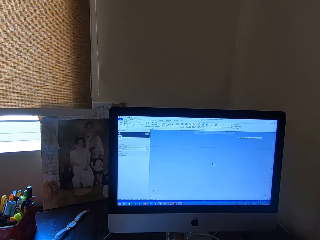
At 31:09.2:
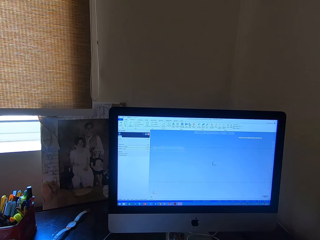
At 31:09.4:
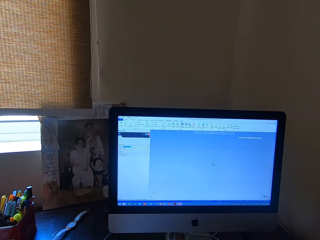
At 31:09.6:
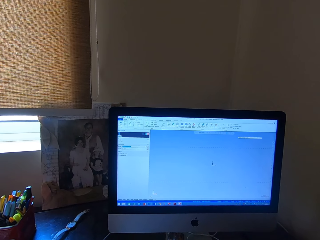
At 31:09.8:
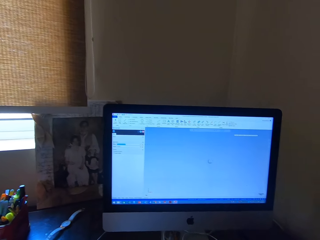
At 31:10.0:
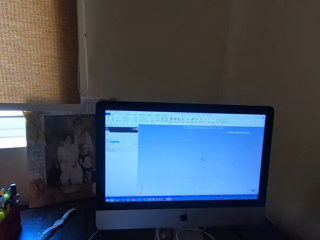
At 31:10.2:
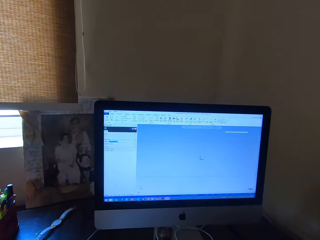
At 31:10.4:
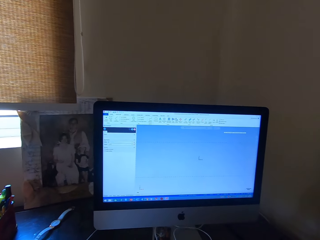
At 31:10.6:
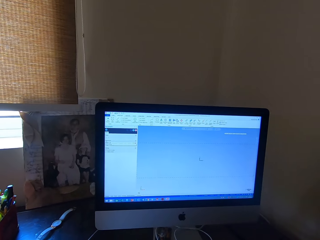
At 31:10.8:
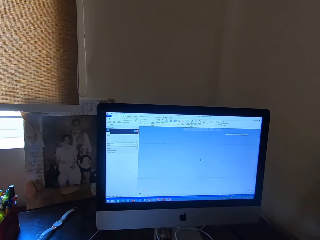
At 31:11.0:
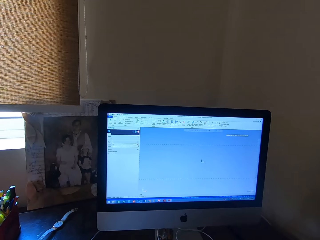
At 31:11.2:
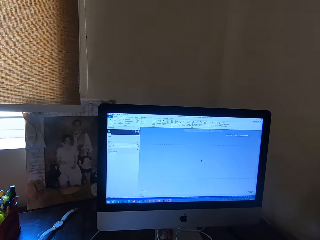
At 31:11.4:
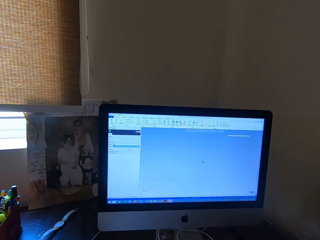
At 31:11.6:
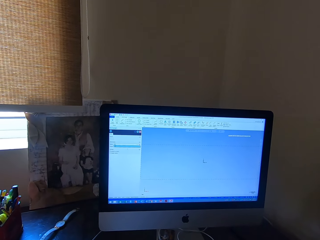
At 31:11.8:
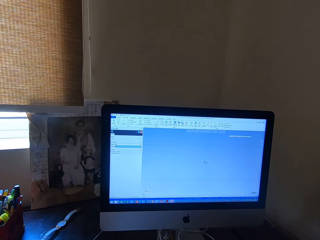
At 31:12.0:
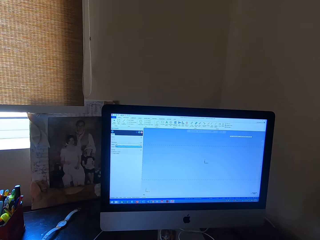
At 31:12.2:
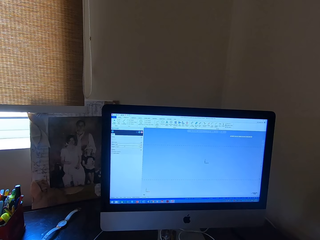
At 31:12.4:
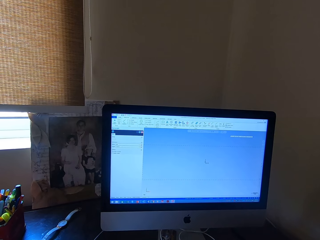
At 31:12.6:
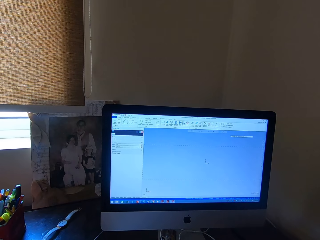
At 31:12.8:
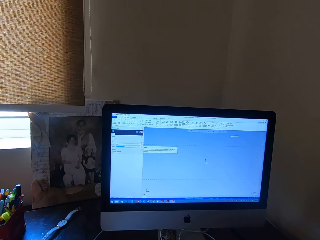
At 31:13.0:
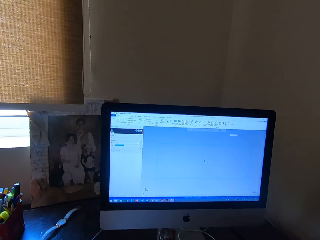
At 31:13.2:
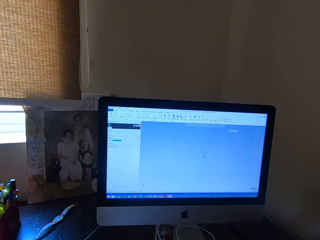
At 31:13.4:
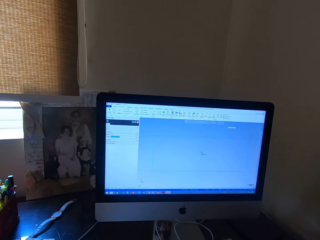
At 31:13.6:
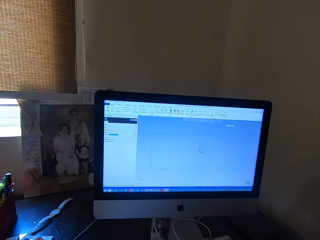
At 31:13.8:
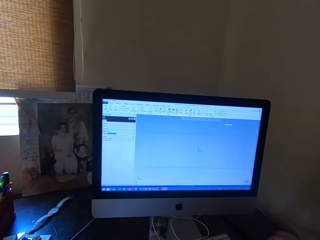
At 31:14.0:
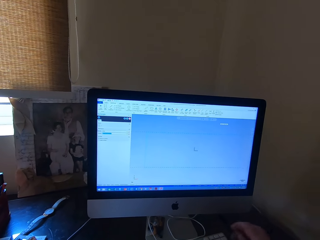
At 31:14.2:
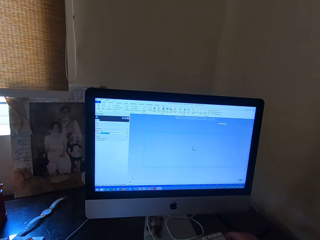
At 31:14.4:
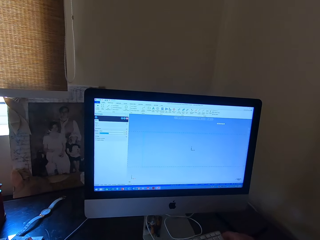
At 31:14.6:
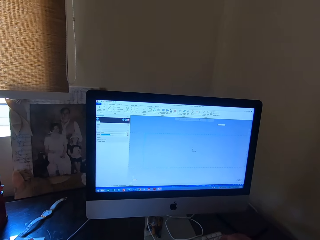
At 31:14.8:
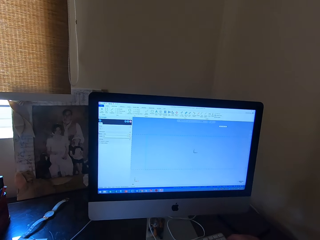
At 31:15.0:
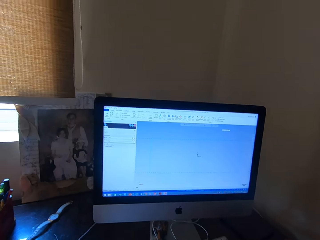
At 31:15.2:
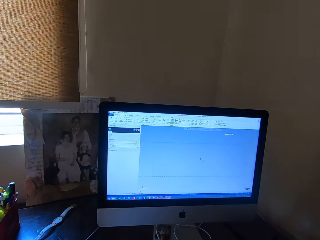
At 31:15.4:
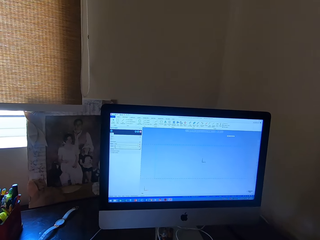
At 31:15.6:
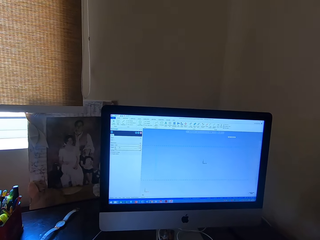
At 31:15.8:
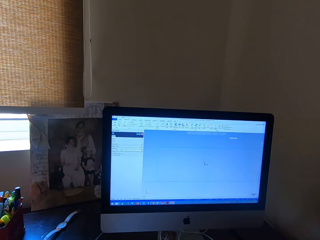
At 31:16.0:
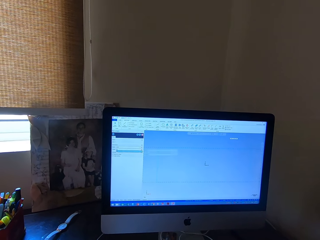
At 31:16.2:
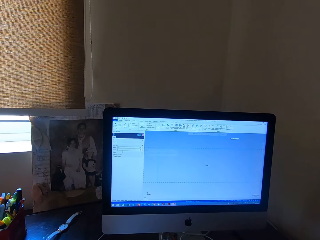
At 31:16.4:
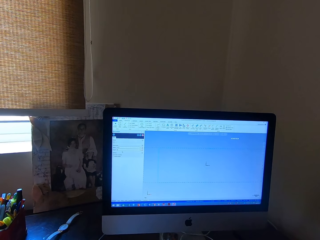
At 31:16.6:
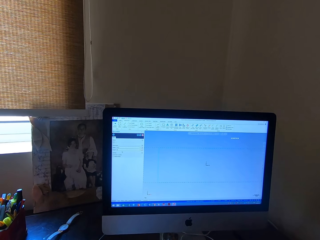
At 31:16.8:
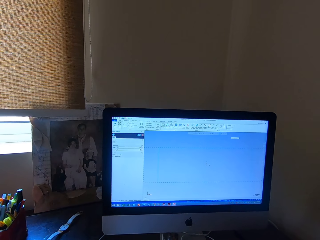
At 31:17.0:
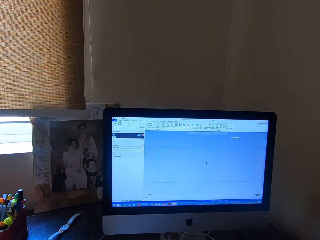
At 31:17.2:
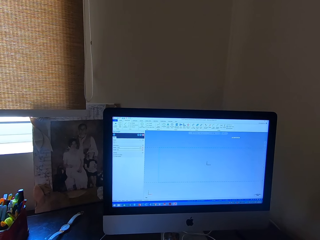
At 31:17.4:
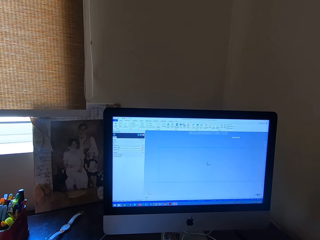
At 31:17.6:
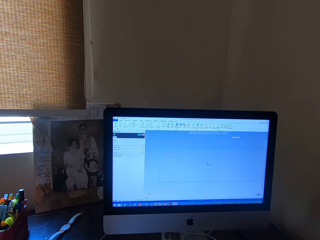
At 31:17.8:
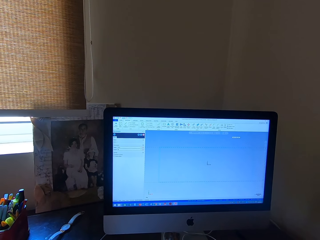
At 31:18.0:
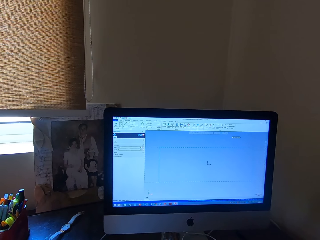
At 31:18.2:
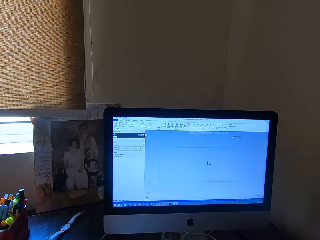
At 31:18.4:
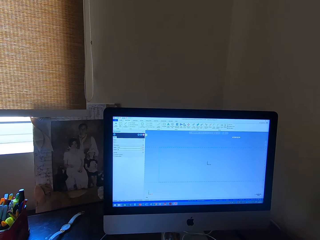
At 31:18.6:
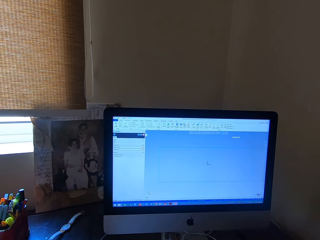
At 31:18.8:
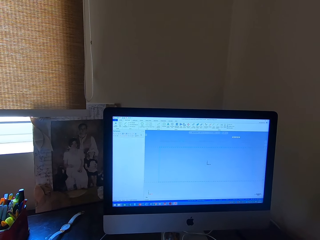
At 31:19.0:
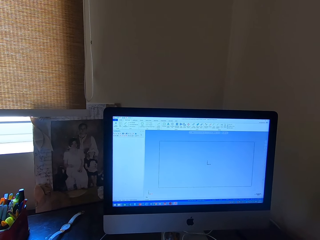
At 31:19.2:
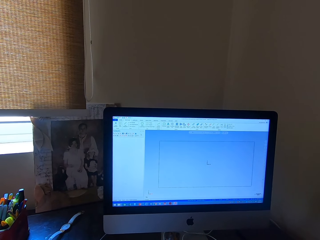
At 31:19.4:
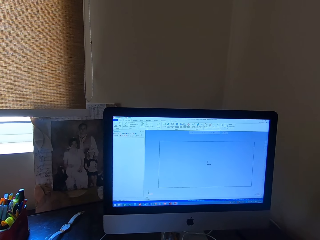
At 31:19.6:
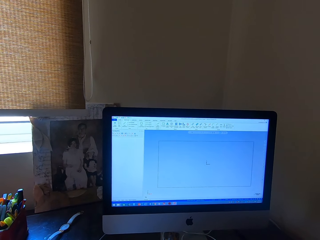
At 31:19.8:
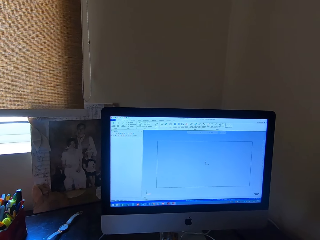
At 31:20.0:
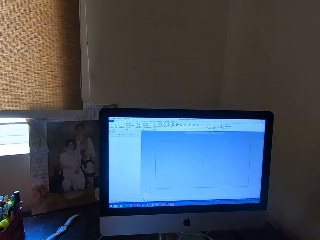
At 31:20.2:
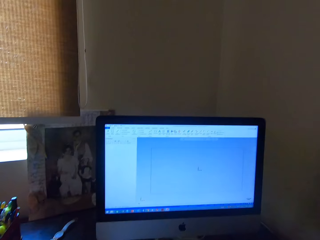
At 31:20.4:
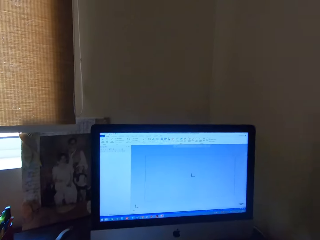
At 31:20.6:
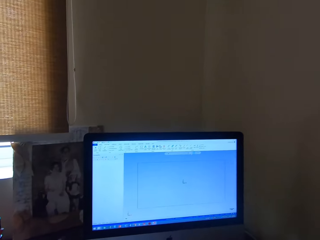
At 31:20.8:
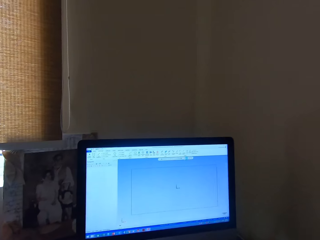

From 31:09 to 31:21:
The camera wearer operates the keyboard with his hand. He operates the computer with the mouse in his right hand. He operates the keyboard with his hand. He operates the computer with the mouse in his right hand.

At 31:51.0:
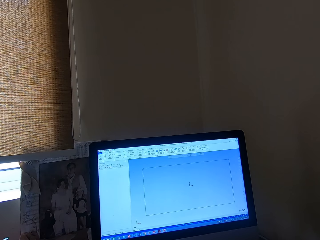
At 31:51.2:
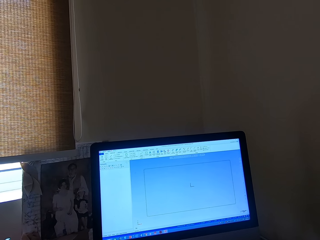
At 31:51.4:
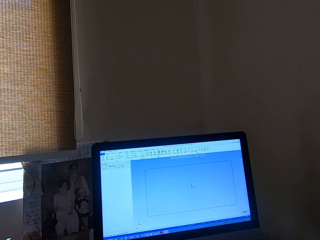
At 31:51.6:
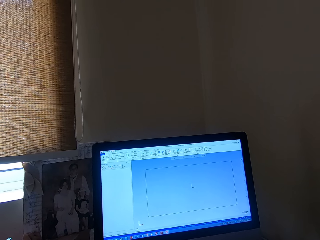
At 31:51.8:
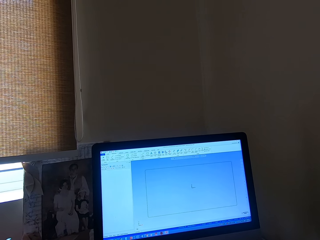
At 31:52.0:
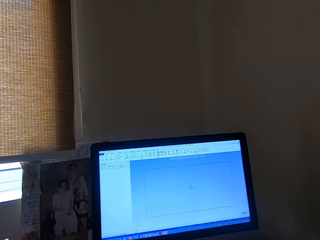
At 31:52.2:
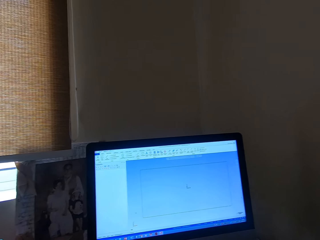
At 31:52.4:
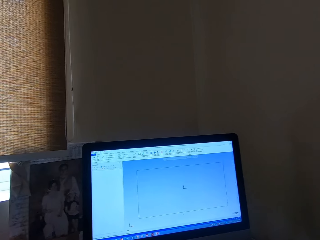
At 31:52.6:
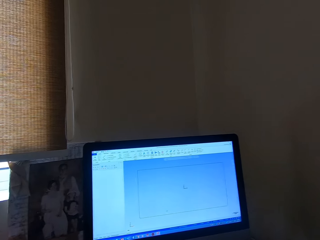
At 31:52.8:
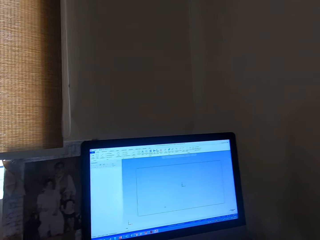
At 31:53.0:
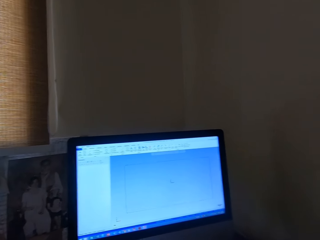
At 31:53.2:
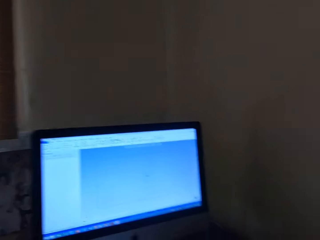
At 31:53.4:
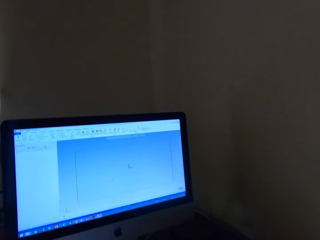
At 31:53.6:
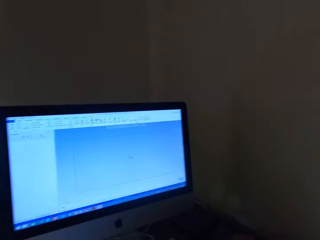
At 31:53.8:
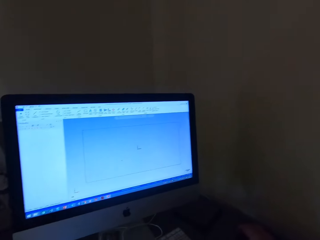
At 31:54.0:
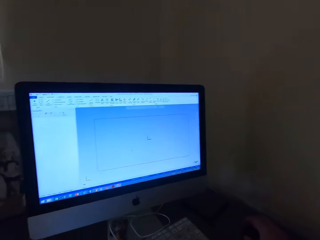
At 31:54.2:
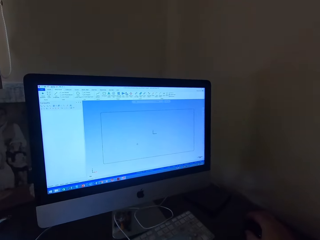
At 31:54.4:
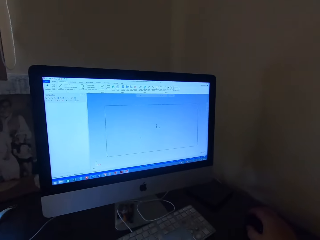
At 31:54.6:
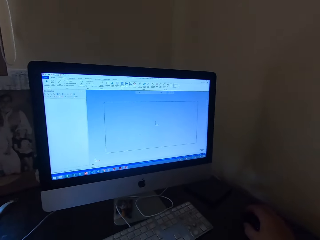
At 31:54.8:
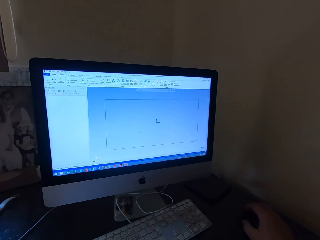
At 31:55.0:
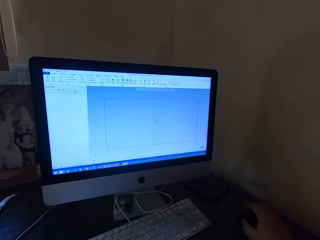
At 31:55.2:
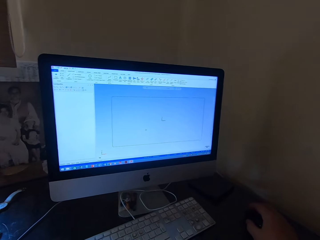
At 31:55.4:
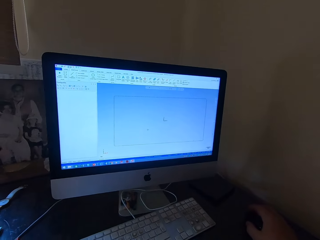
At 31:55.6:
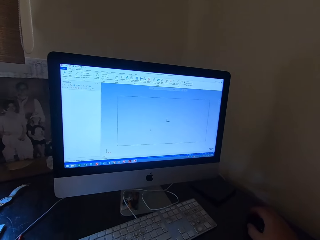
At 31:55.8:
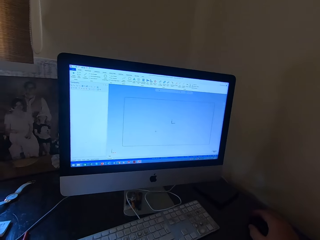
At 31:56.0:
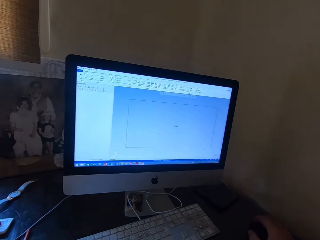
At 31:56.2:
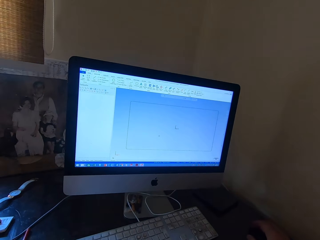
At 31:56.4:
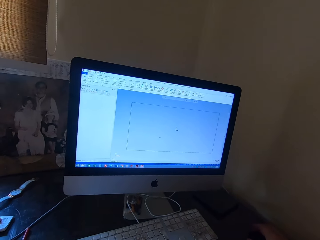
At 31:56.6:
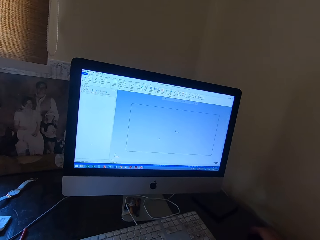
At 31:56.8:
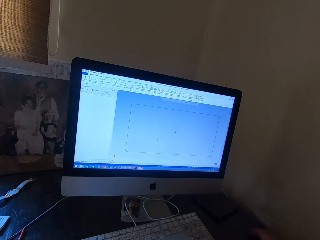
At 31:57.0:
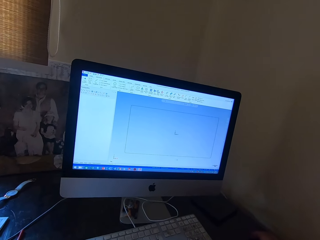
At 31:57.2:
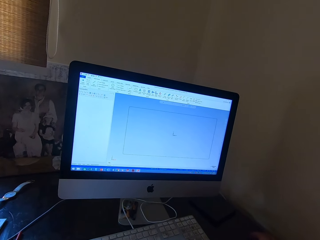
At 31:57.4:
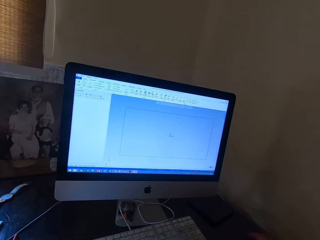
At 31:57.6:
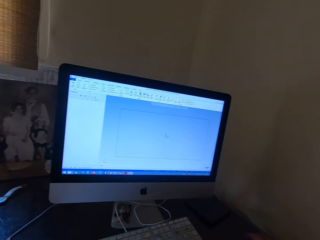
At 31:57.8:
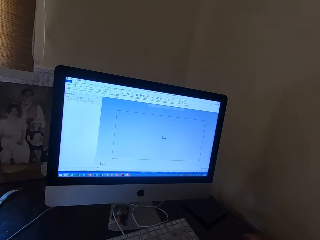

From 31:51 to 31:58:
The camera wearer operates a computer with a mouse with his right hand.

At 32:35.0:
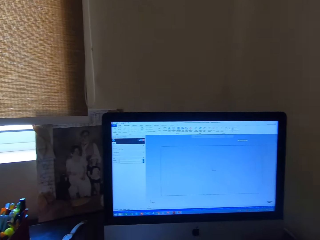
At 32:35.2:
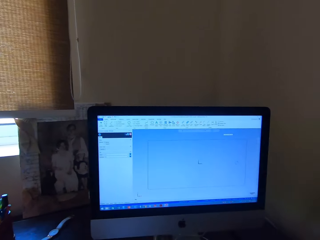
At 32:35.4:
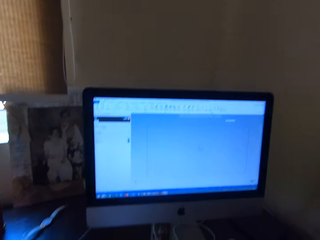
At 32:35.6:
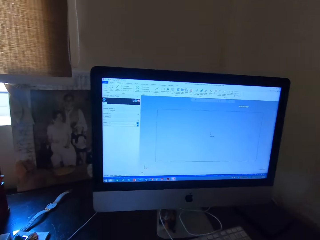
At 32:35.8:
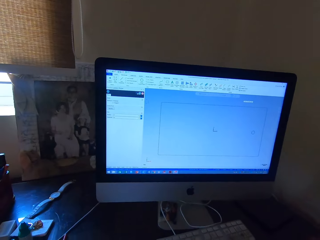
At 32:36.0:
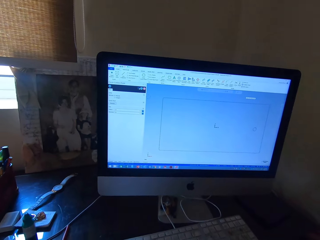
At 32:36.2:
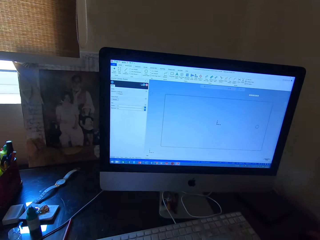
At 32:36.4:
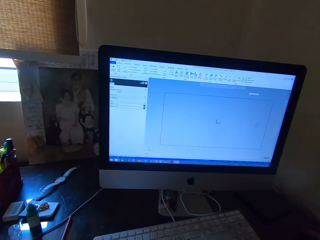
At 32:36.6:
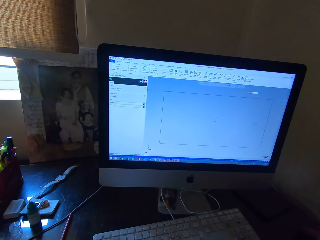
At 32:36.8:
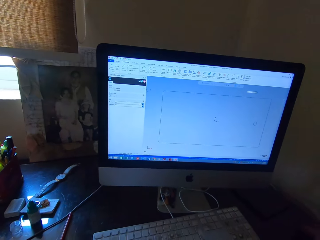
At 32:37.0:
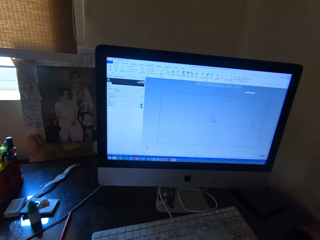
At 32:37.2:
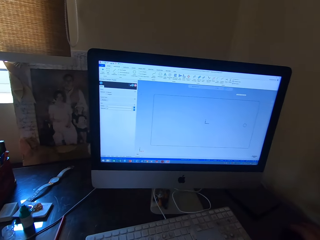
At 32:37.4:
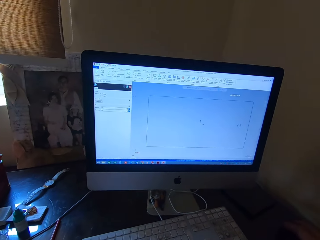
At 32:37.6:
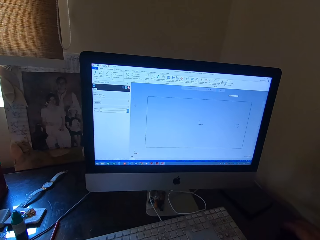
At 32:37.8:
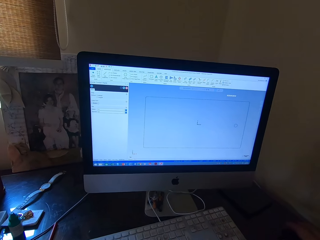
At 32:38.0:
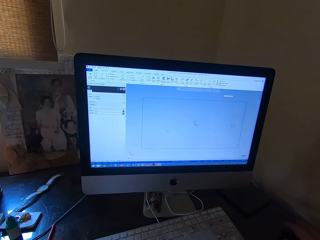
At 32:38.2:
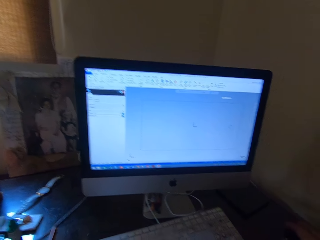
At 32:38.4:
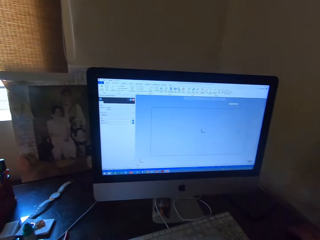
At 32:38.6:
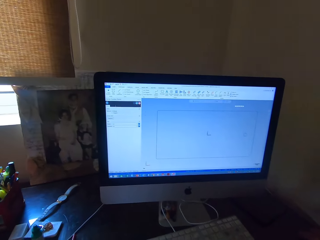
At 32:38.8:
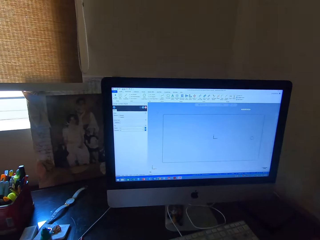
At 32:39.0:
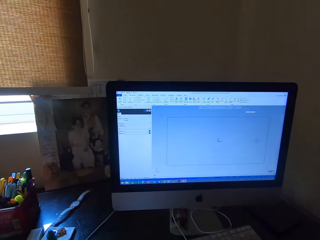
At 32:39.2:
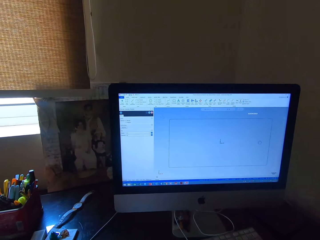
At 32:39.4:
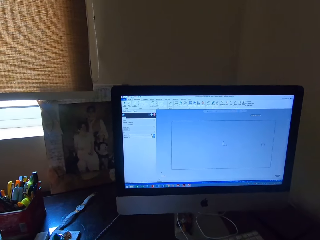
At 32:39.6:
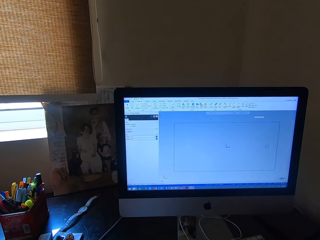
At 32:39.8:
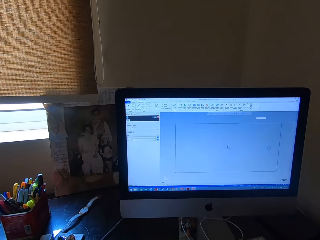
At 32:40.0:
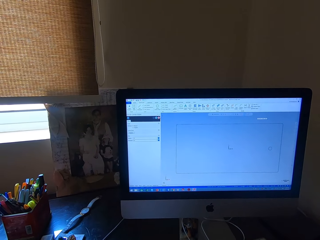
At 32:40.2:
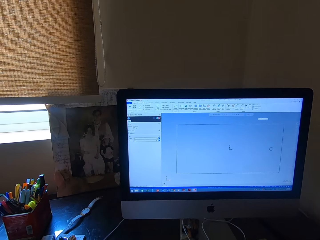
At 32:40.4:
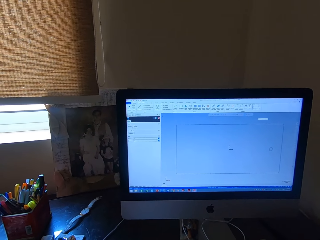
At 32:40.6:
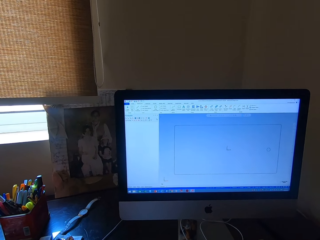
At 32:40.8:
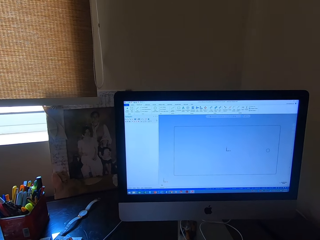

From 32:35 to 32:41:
The camera wearer operates a computer with a mouse with his right hand.
